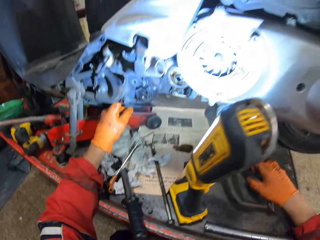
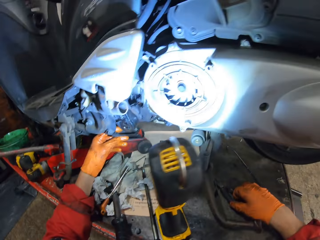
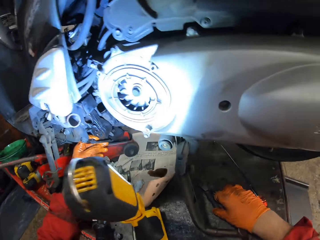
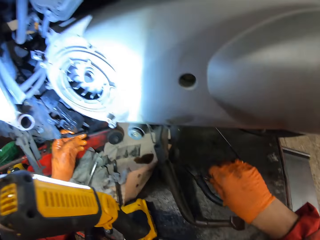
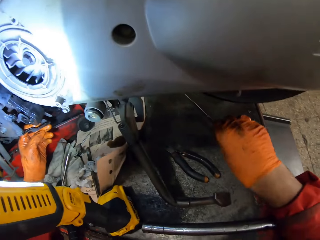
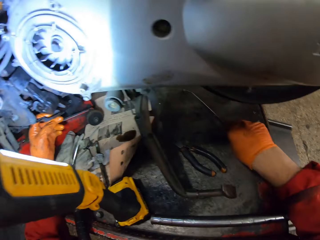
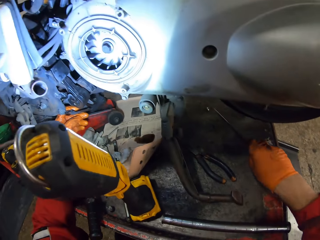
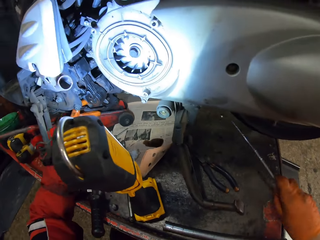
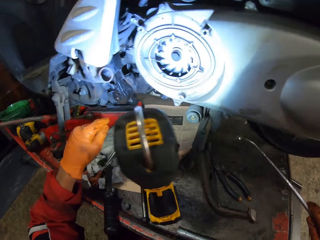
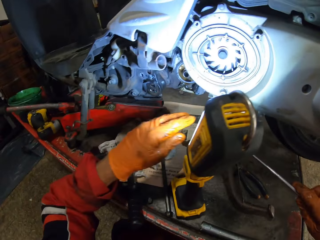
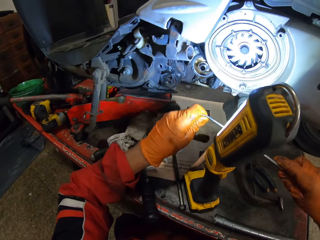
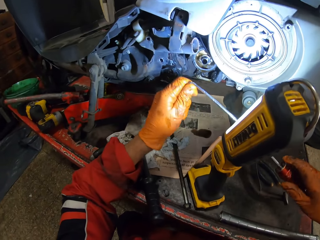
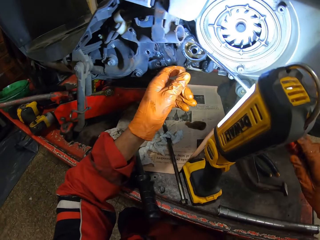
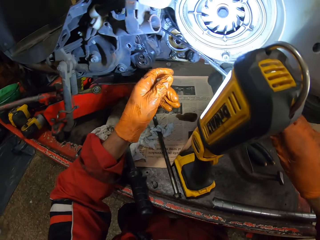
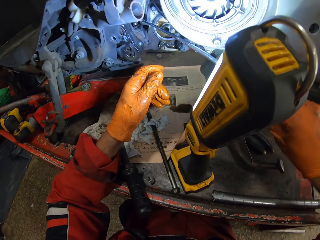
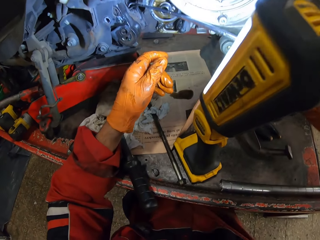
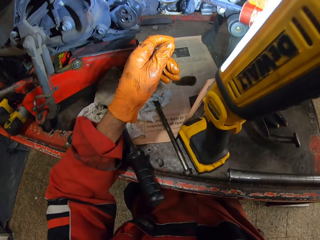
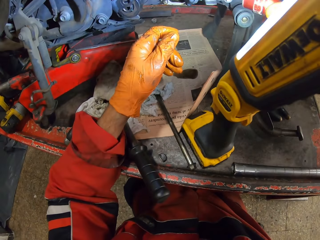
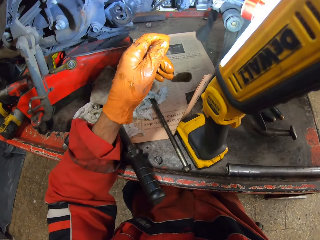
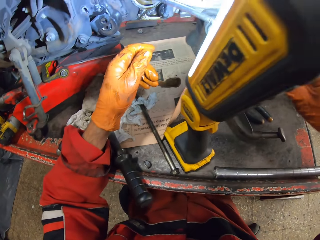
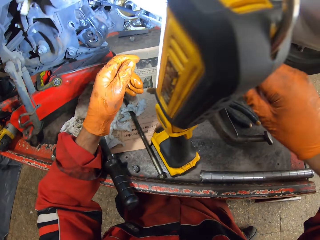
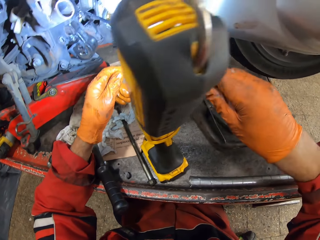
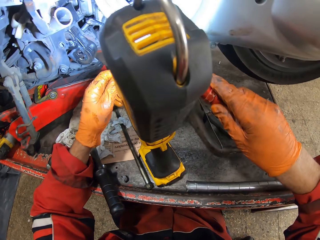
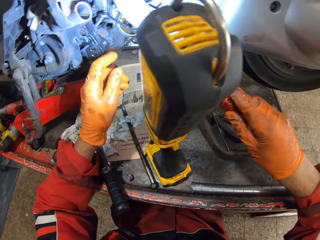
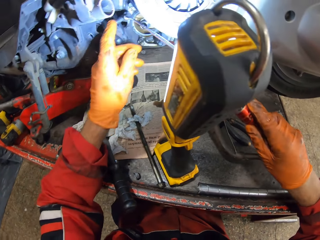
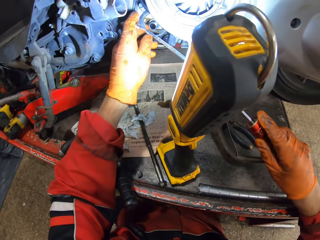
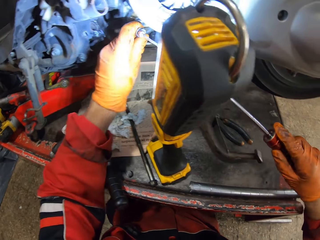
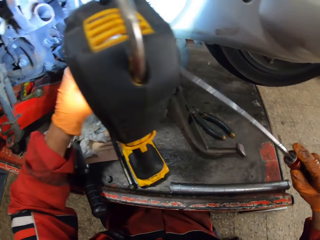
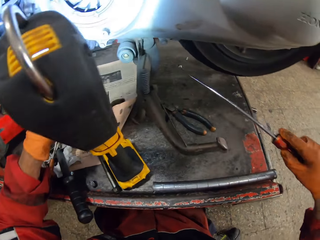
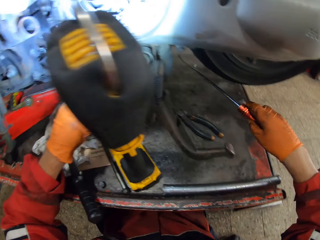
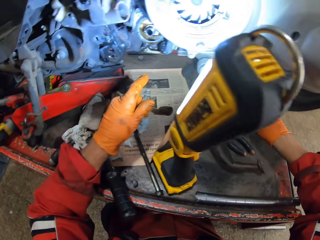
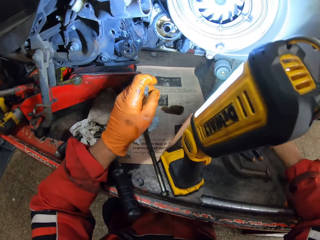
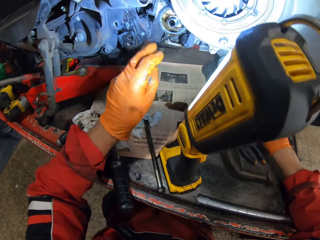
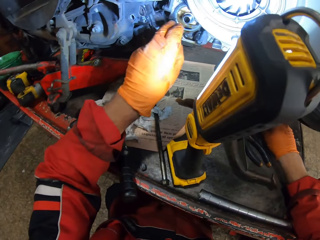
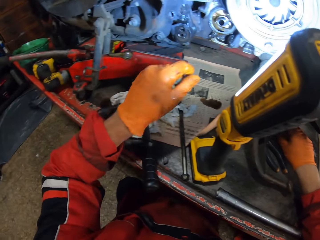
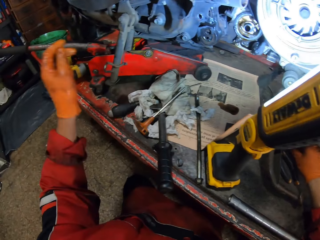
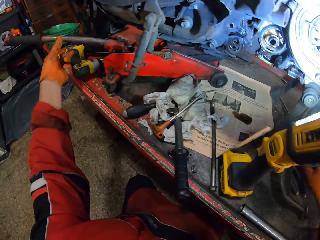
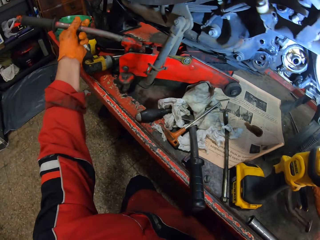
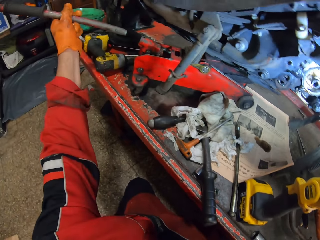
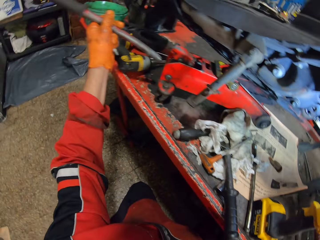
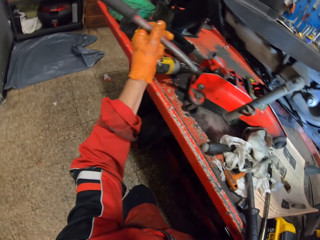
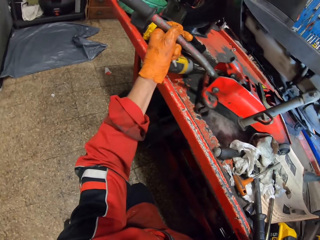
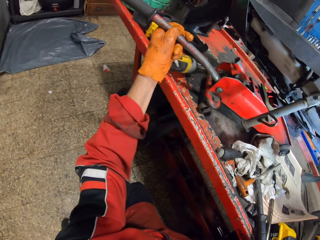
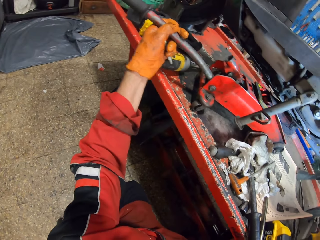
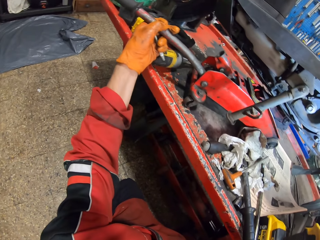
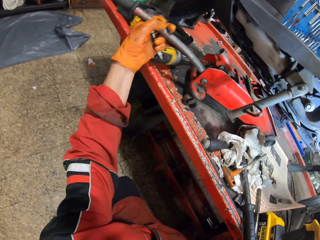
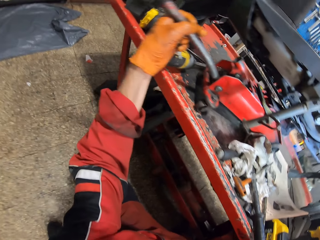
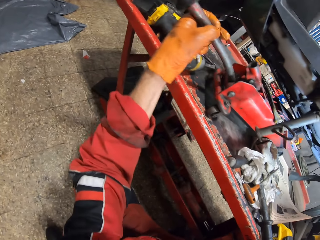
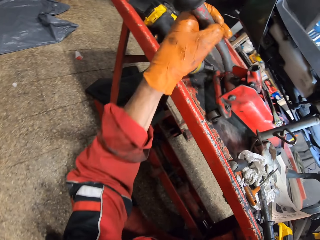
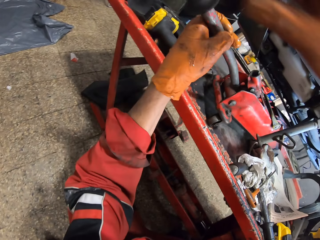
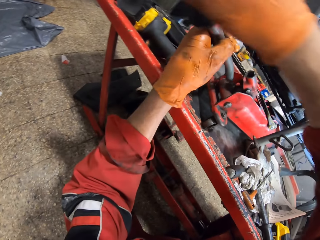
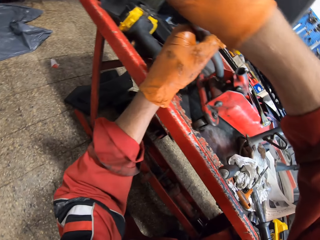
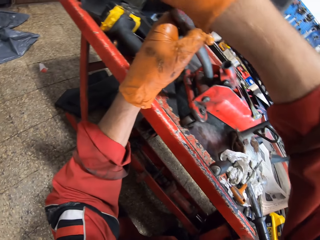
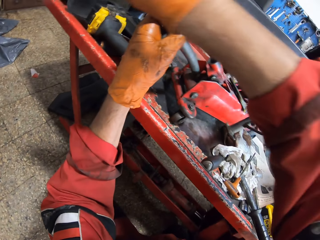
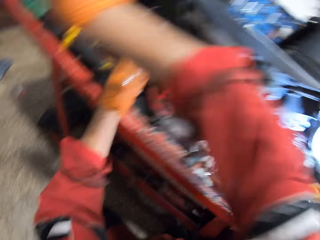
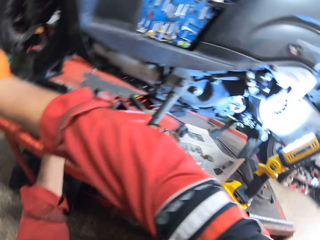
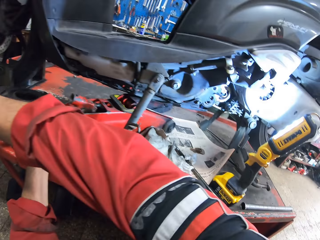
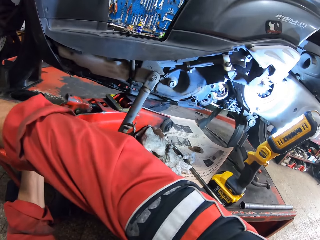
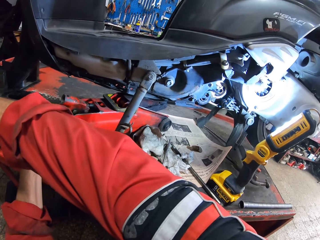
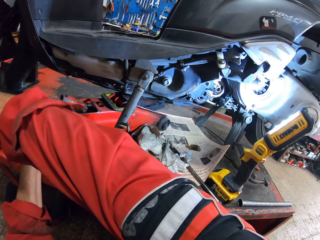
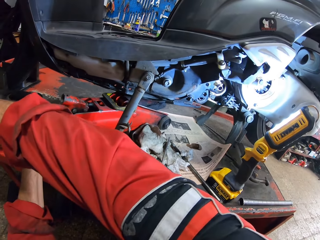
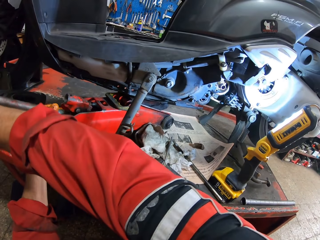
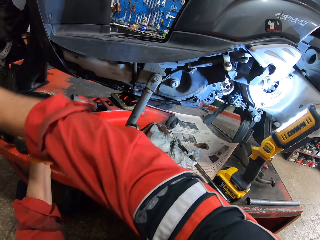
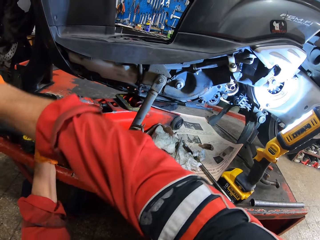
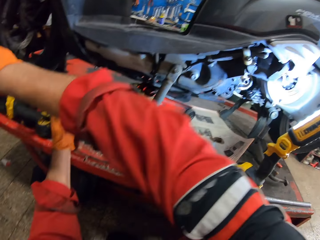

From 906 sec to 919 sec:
The camera wearer puts the hand on the engine. He drops the needle nose plier on the workbench with his right hand. He picks up a long spanner from the workbench with his right hand. He holds the long spanner with both hands. He removes a screw with the long spanner from a hole with his right hand. He holds the screw with his left hand. He drops the long spanner on the workbench. He removes a gear handle with his left hand from a gear hole. He holds the metal. He holds the gear handle with both hands.

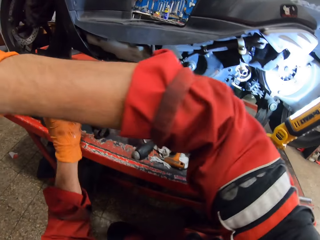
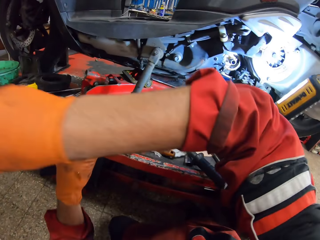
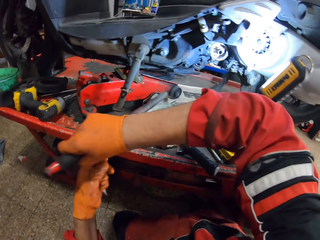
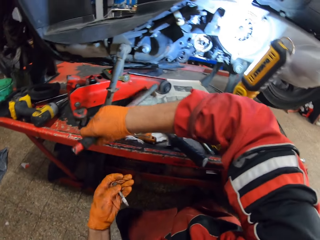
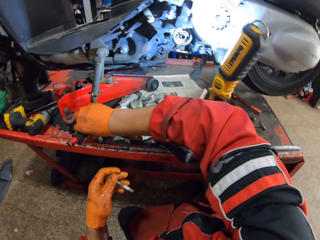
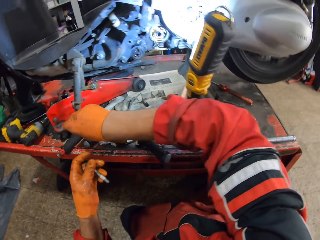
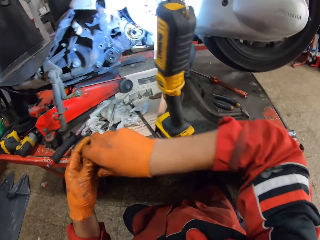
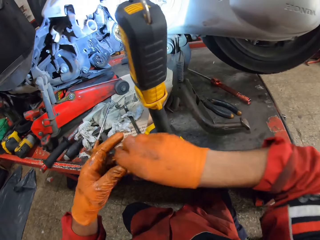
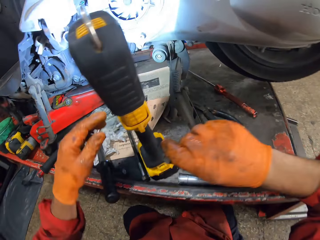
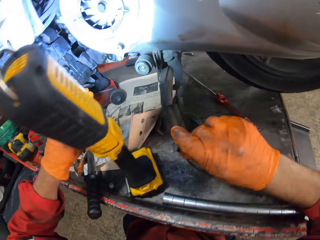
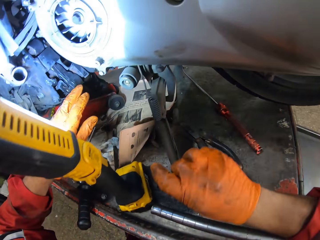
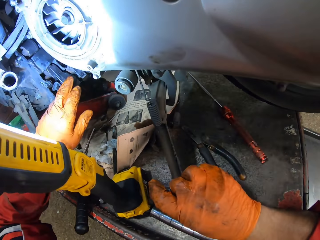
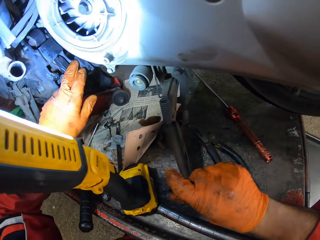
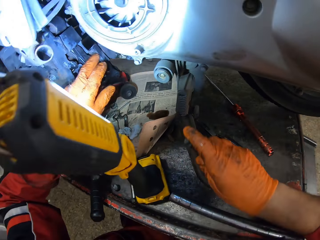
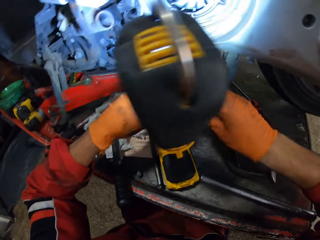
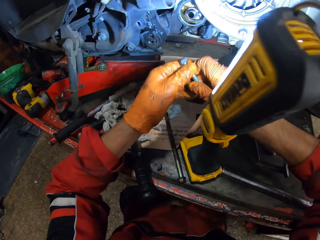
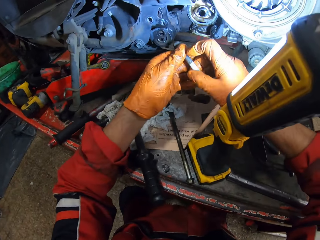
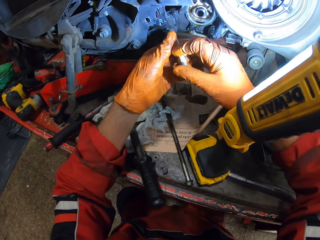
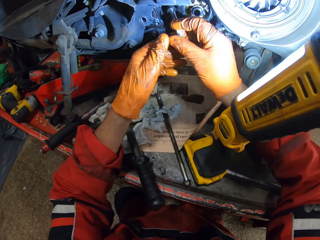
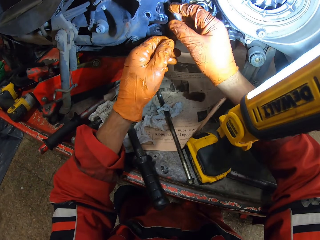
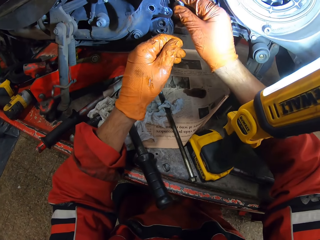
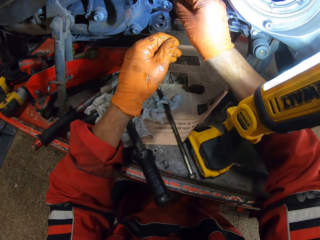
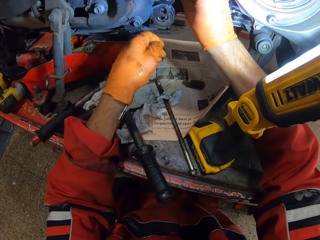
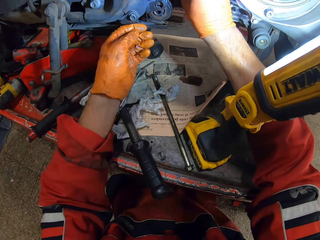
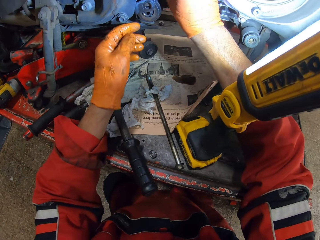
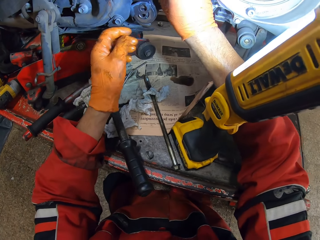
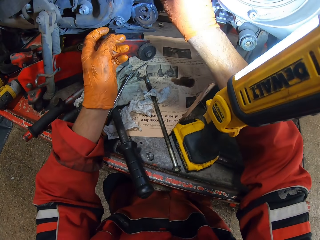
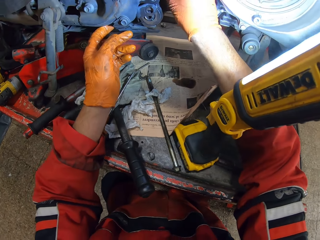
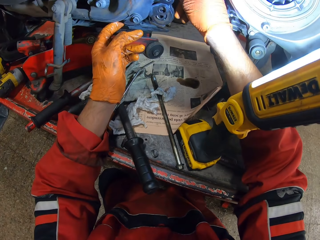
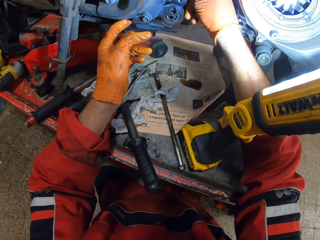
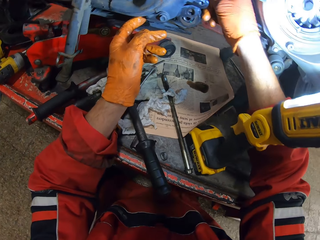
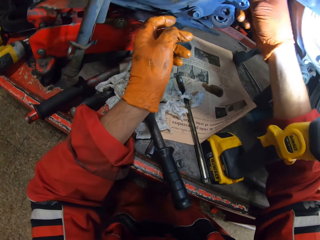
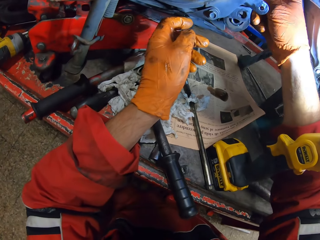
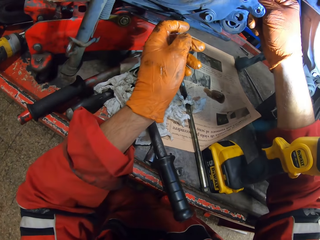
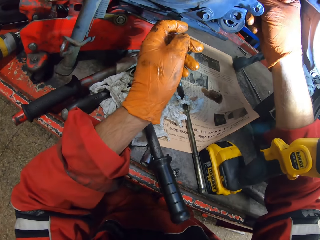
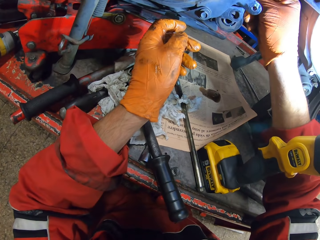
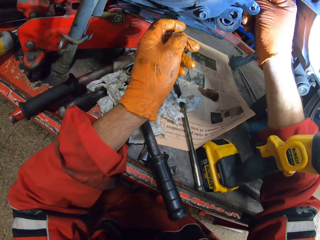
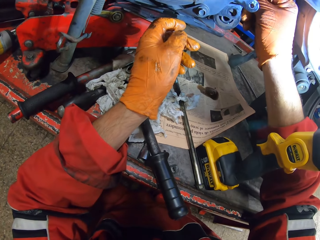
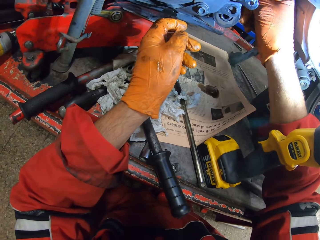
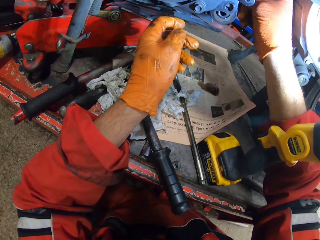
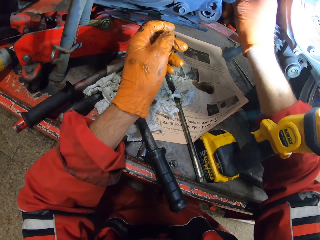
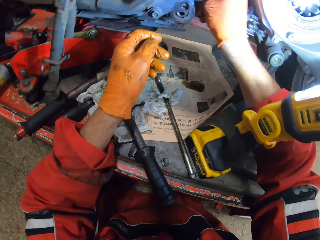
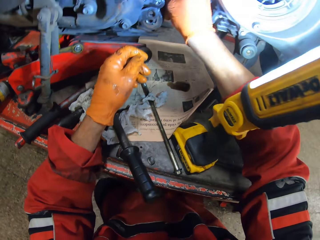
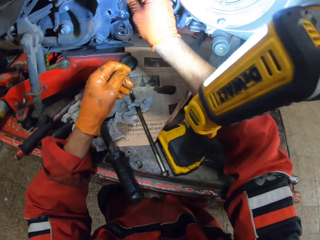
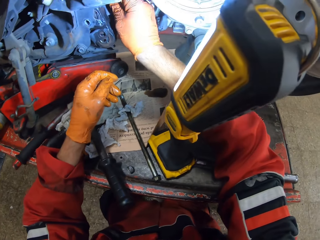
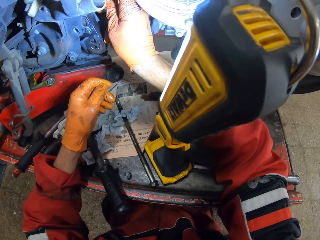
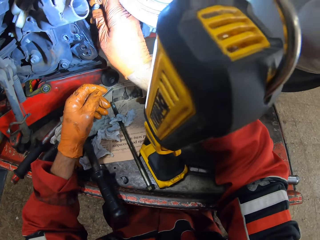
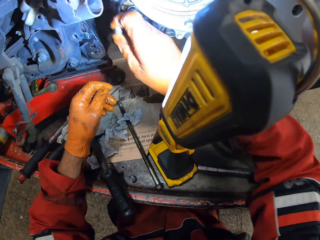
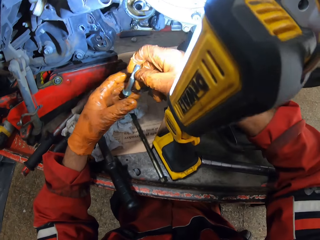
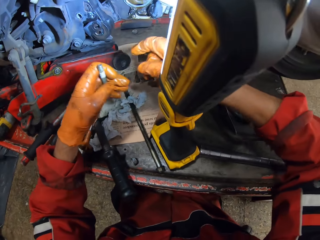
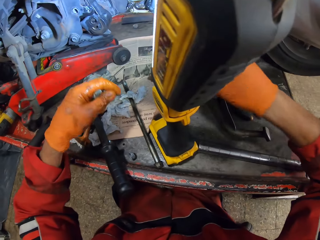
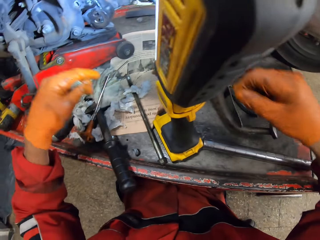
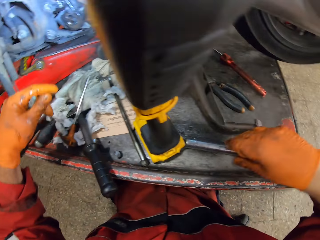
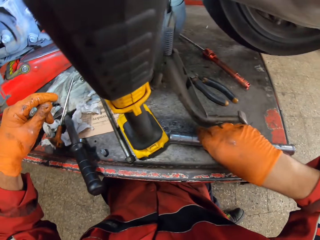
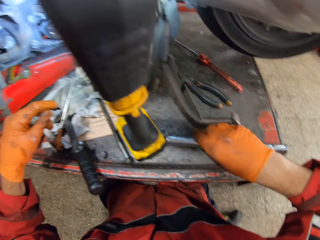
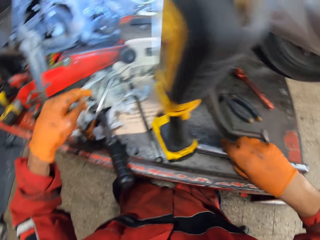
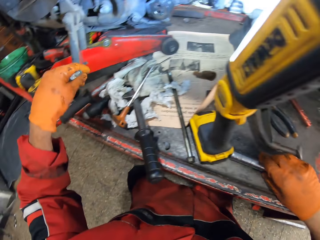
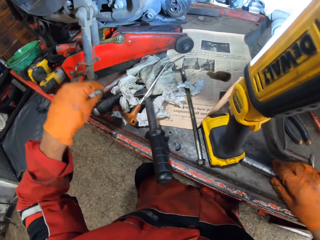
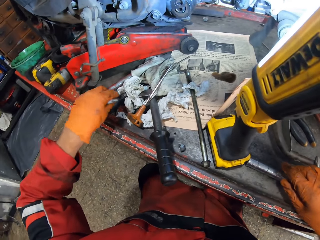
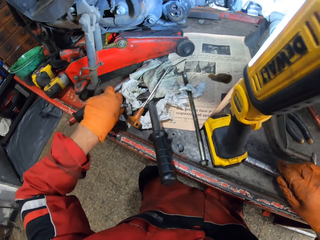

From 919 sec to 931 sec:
The camera wearer drops the gear handle on the workbench with his right hand. He passes the screw to his right hand. He fixes the screw in a hole in the motorcycle. He passes the screw to his left hand. He holds the bolt with the left hand. He touches the metal.
